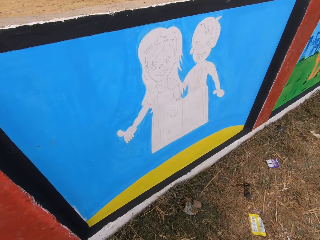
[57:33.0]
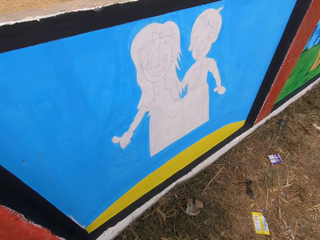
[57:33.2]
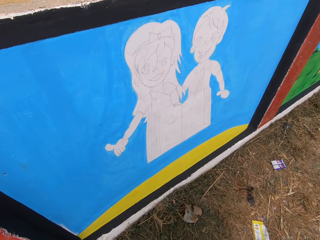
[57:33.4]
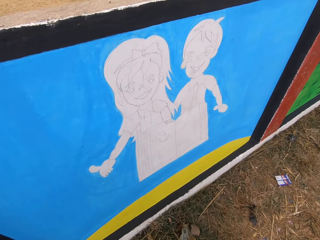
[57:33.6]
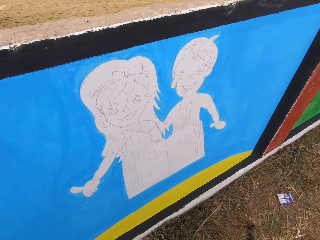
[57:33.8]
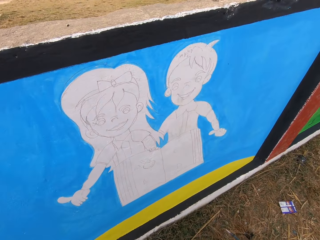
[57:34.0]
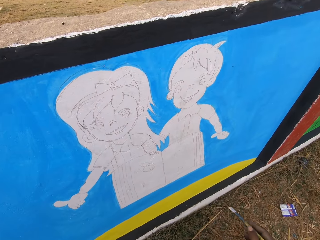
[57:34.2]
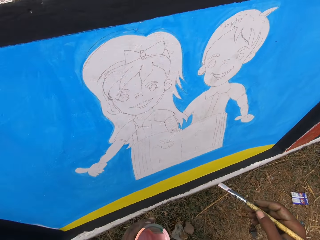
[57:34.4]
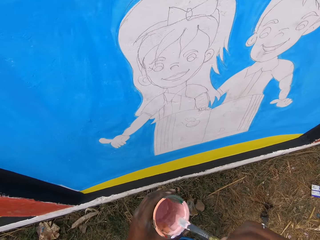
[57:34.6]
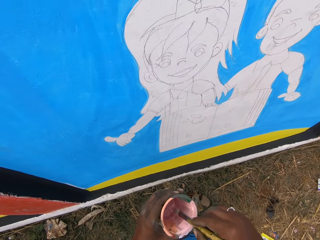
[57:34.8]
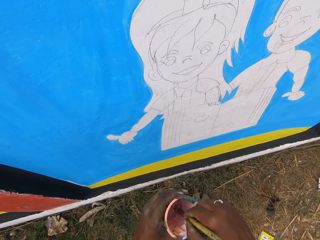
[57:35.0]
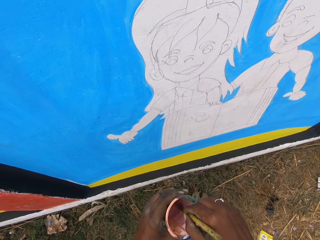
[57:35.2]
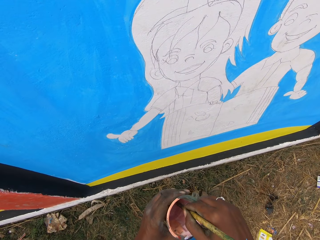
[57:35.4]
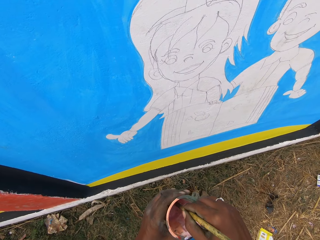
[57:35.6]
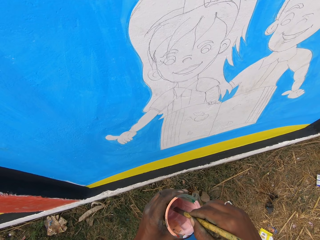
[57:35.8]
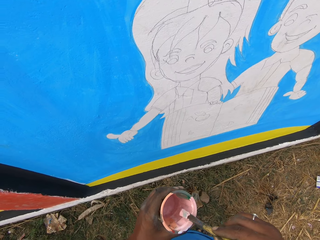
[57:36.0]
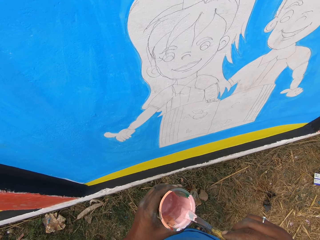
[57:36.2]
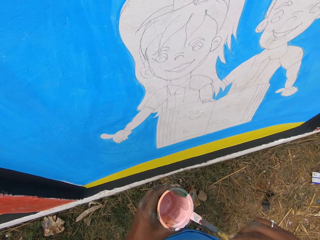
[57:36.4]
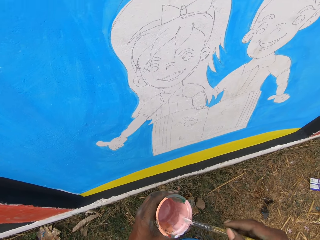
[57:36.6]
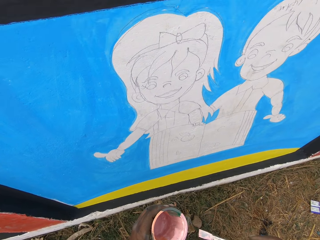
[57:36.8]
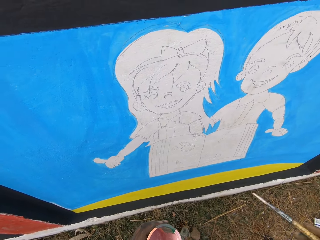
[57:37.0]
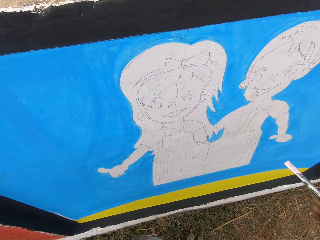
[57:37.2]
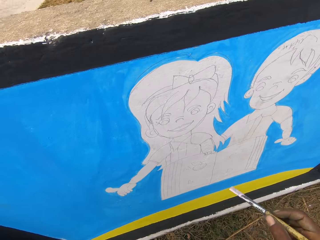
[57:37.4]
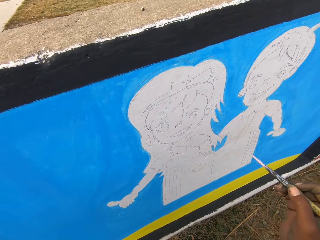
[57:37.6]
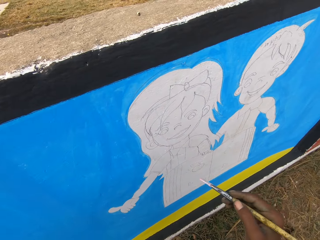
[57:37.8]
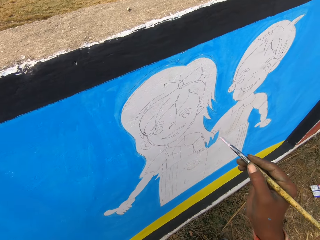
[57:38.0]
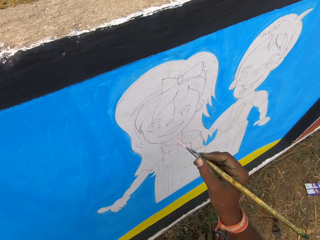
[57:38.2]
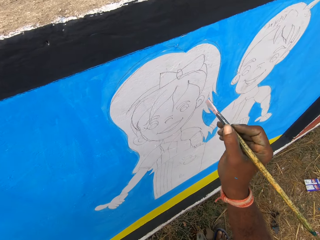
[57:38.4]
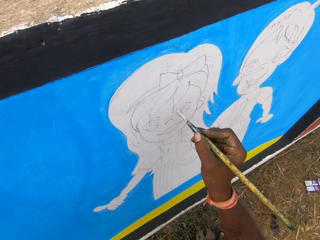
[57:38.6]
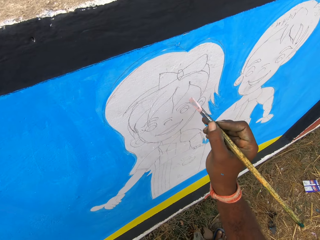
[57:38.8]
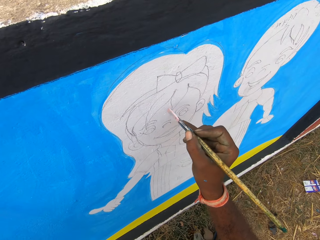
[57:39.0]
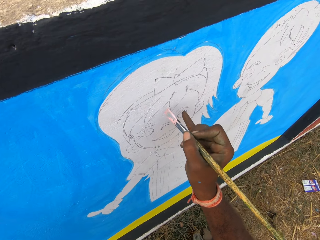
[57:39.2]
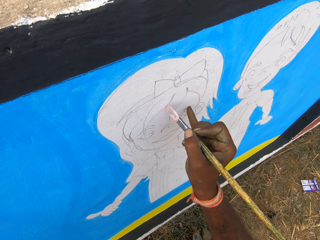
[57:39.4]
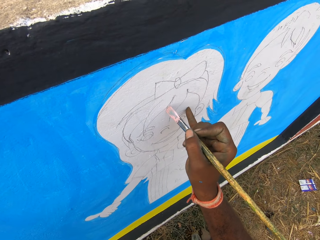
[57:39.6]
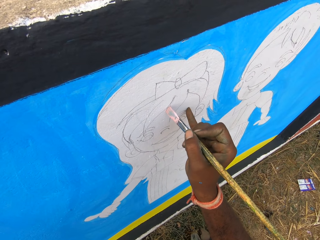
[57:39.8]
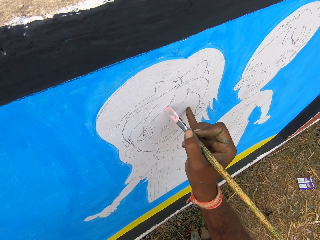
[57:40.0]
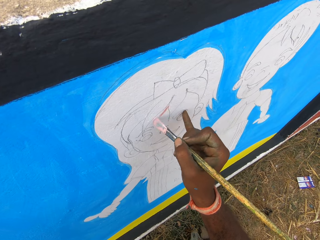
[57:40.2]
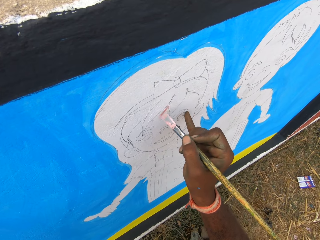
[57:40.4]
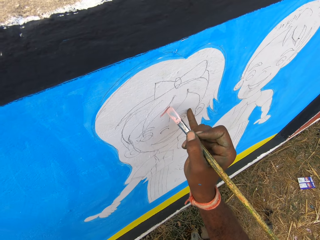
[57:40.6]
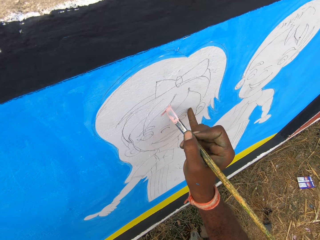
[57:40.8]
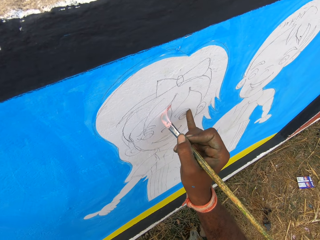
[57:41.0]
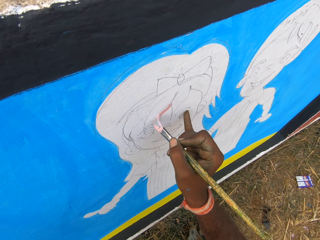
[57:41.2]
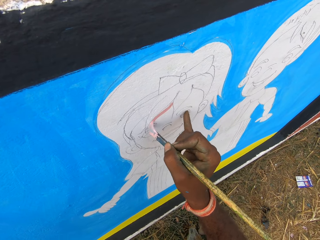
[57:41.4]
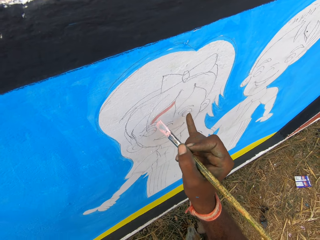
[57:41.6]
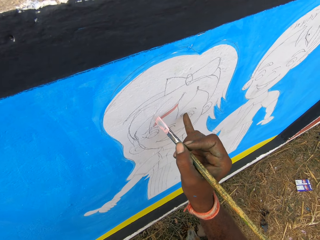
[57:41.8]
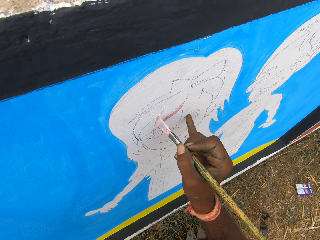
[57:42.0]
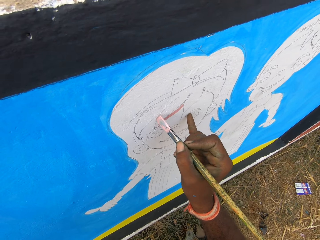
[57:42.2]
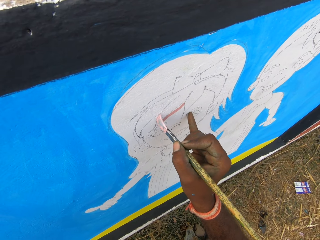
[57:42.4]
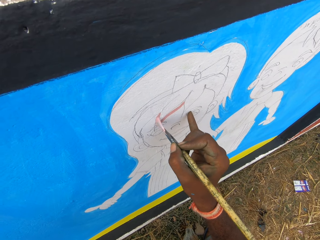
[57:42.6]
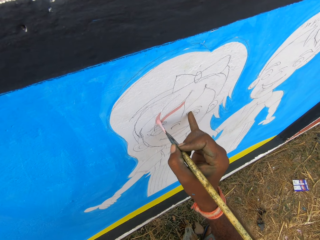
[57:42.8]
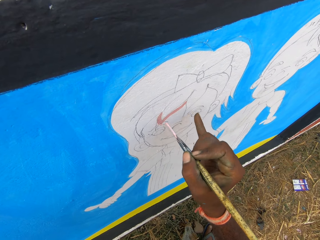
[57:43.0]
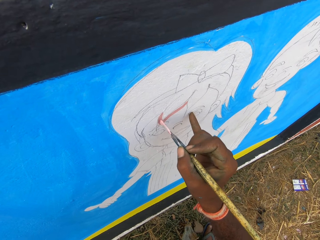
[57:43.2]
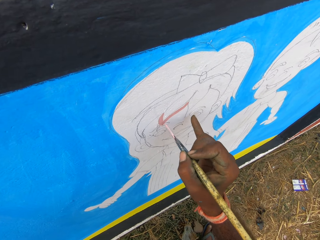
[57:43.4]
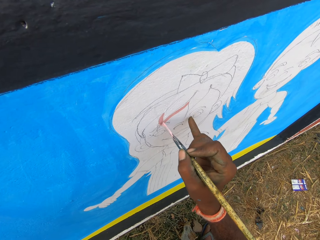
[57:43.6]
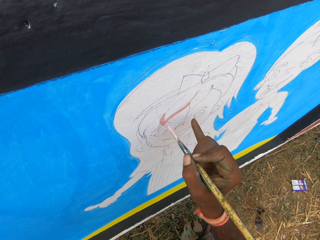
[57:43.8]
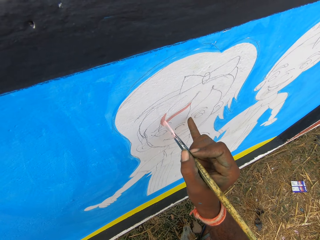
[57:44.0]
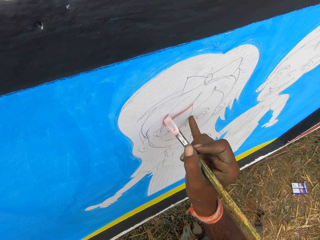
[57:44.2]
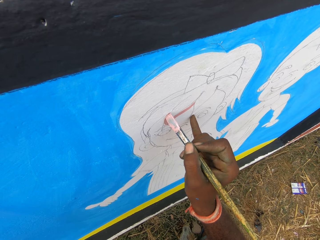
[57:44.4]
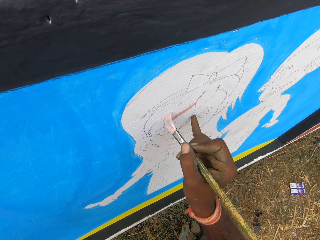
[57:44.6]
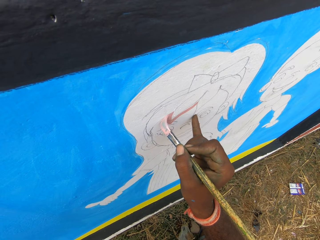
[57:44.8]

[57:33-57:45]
The camera wearer dips the paint brush in the paint can. They rub the paint brush on the edge of the paint can. They paint the wall with the paint brush.

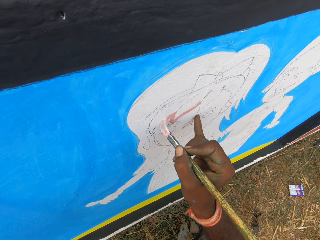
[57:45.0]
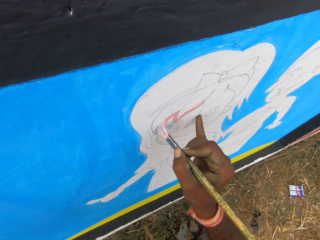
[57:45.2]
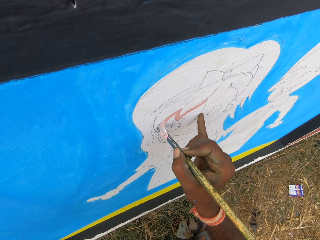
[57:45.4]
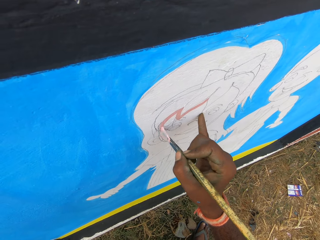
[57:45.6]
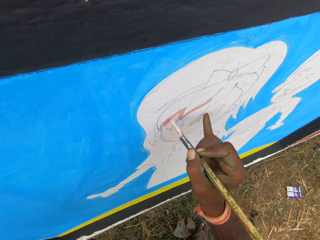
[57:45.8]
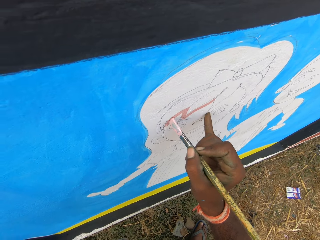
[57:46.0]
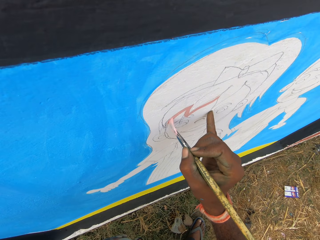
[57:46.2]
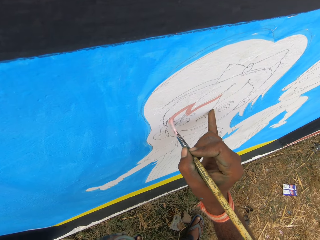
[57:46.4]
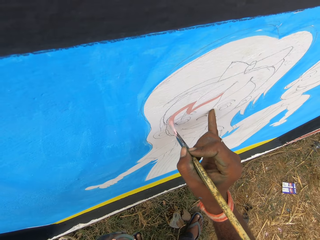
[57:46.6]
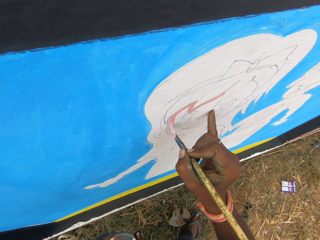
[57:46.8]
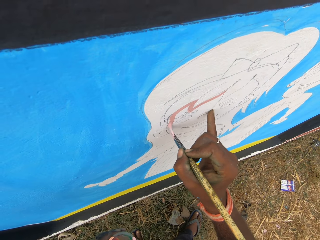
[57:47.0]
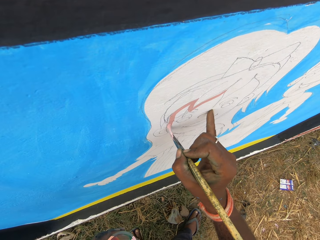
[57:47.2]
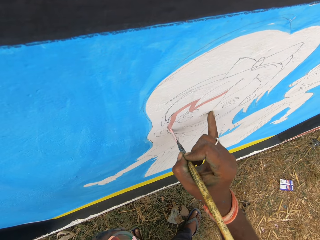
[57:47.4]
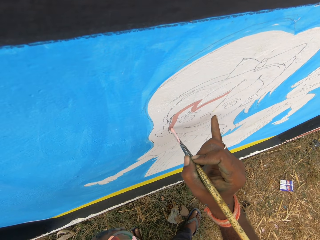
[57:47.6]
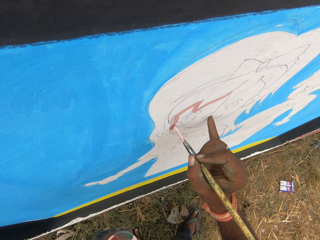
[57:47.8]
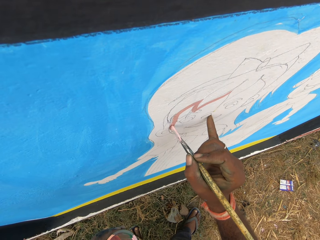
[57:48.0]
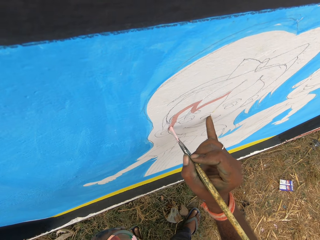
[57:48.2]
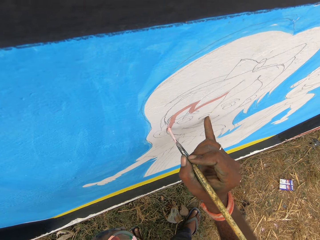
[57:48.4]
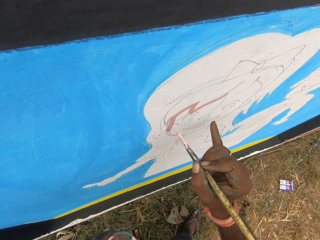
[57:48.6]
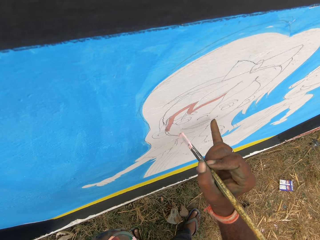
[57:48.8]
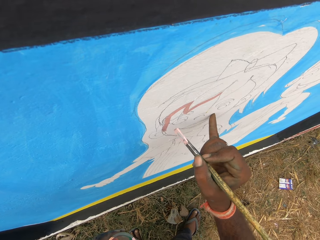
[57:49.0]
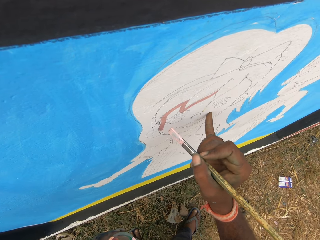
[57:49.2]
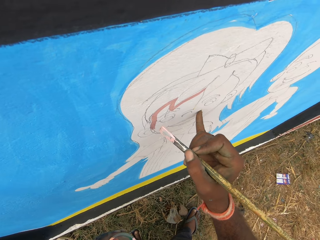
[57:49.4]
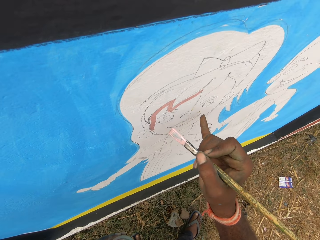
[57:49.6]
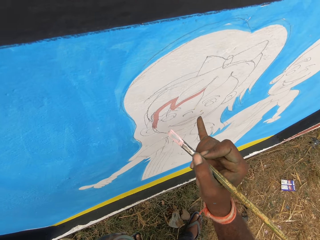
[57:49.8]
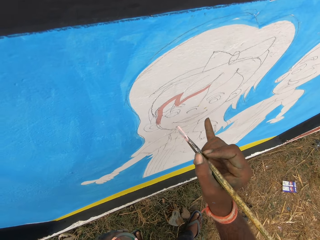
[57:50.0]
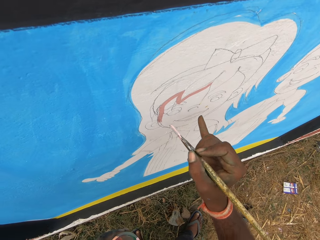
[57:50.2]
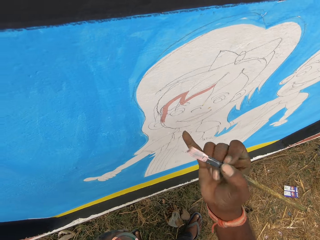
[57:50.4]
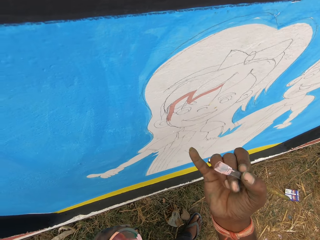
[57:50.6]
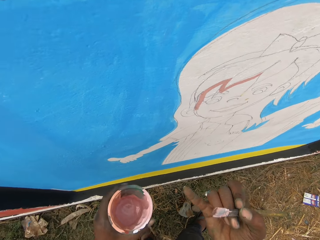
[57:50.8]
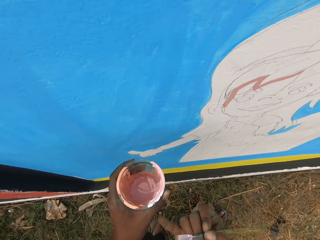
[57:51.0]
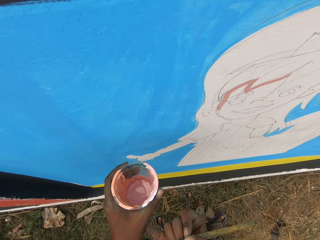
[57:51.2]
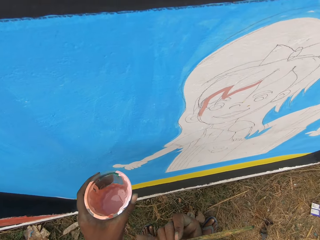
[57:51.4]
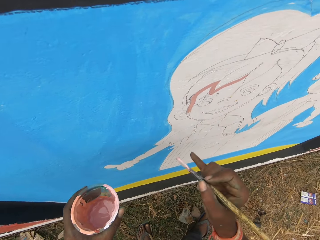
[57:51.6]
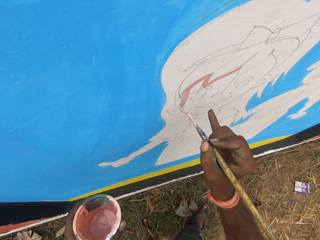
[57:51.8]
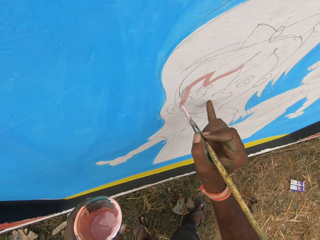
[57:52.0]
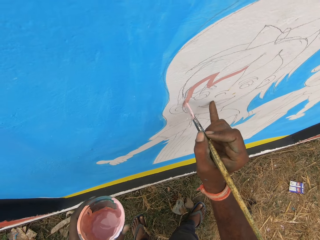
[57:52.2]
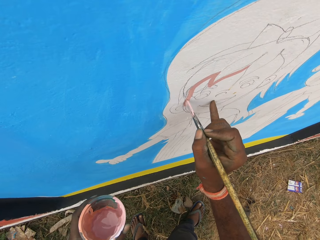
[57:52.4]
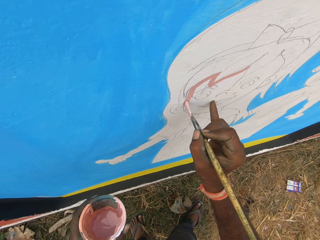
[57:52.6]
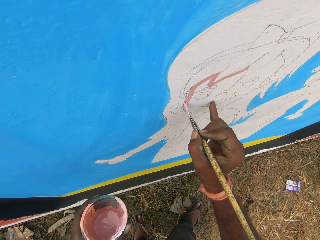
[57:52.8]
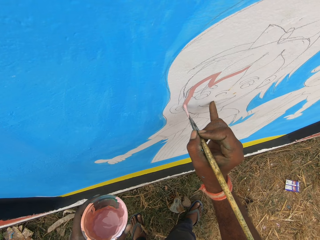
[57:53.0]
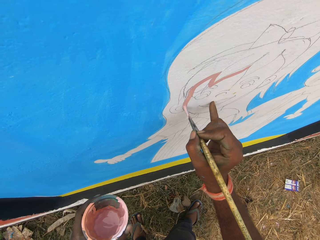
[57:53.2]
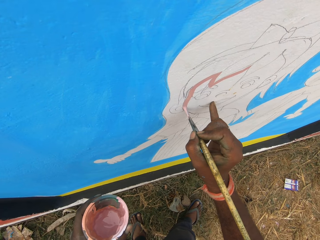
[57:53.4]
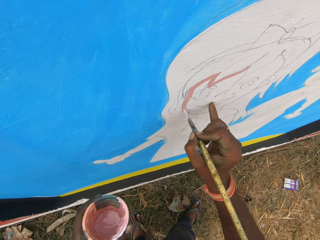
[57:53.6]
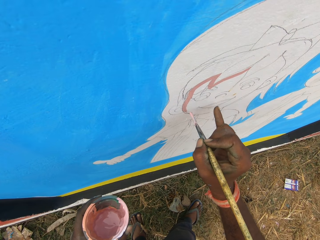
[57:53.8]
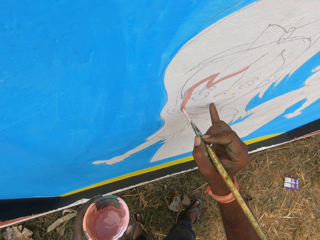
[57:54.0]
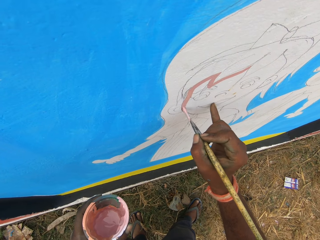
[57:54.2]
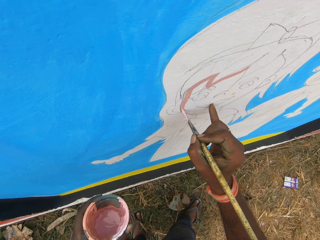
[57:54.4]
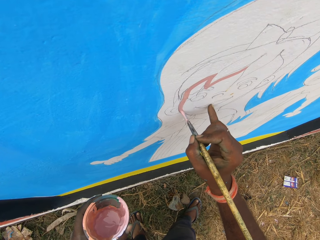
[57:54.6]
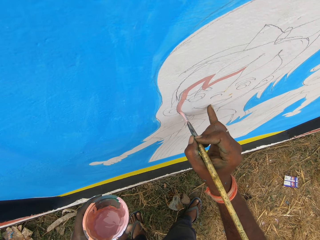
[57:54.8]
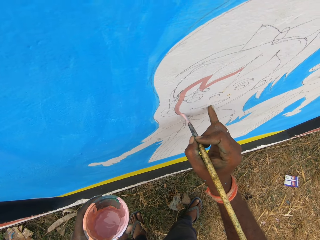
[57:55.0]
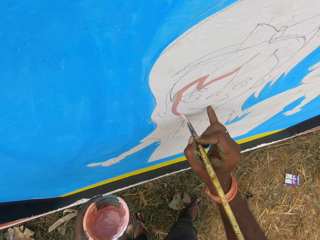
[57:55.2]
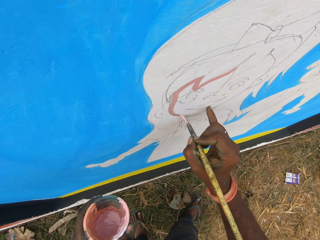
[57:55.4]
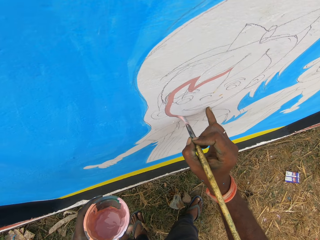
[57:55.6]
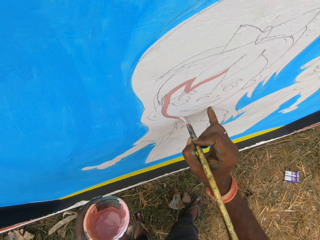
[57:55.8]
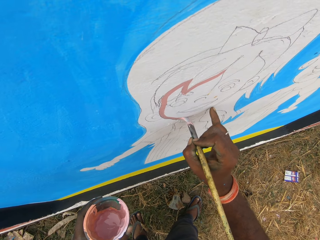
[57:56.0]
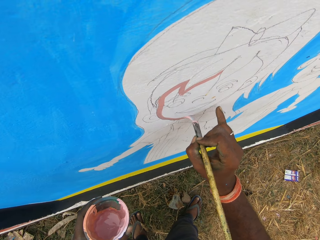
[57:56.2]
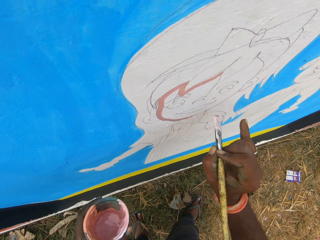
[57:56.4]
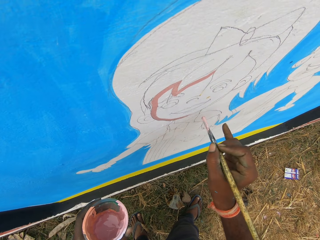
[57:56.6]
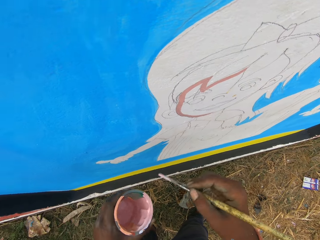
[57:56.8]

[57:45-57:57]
The camera wearer touches the wall with his right little finger. He moves a finger on the painting. He rubs his right little finger on his left hand. He paints the wall with the paint brush.
